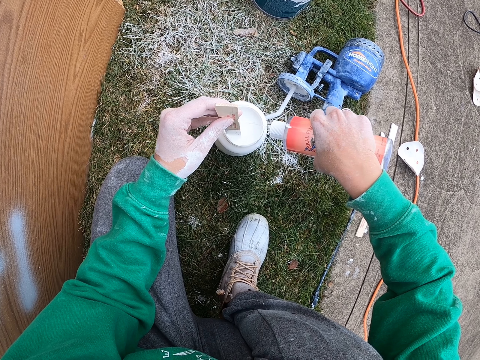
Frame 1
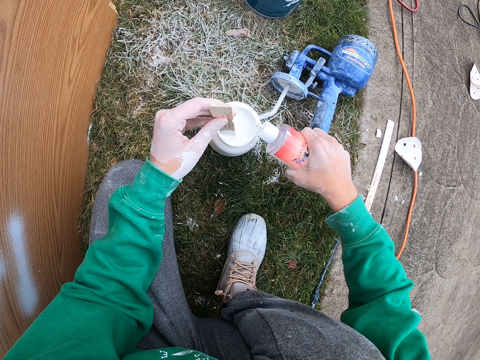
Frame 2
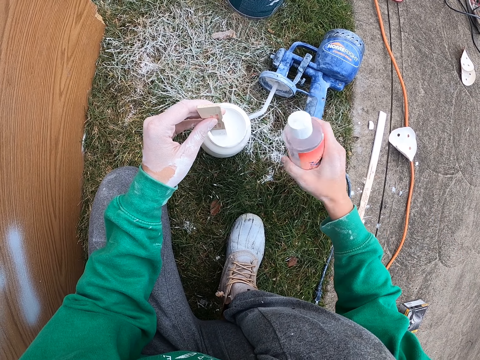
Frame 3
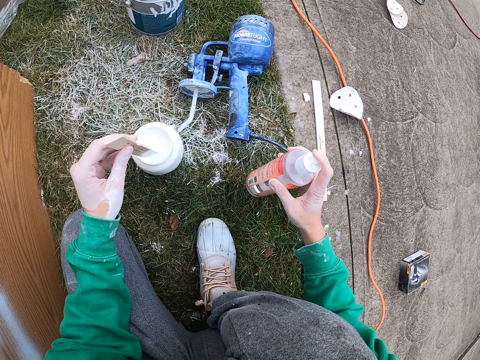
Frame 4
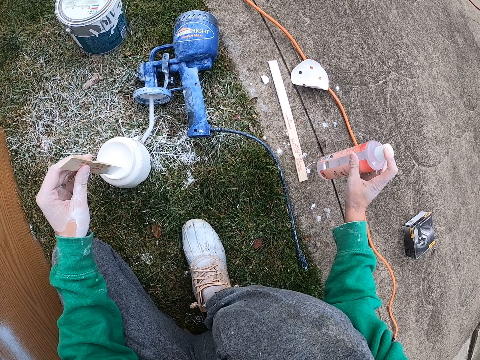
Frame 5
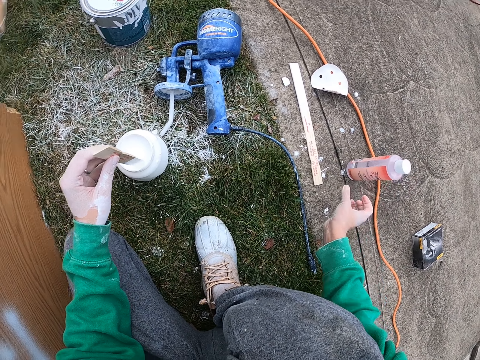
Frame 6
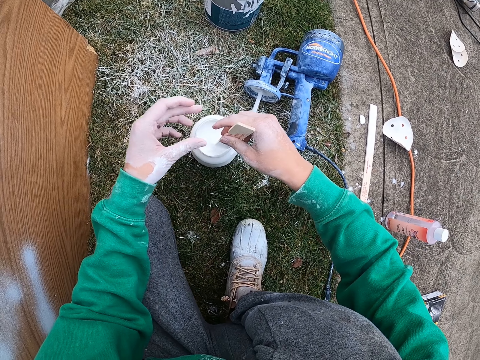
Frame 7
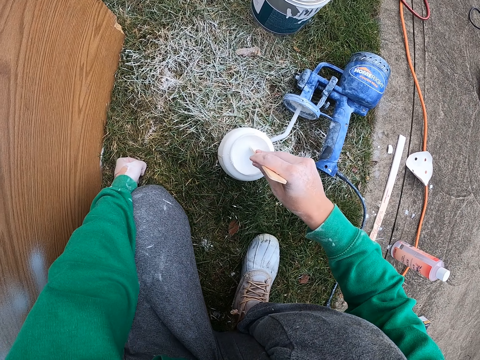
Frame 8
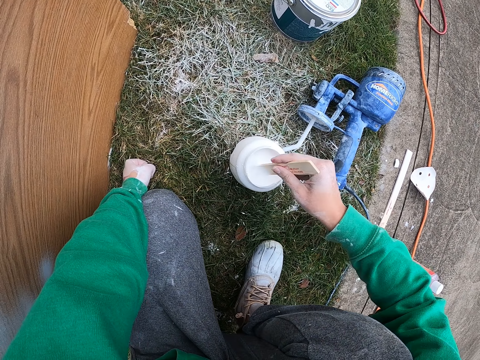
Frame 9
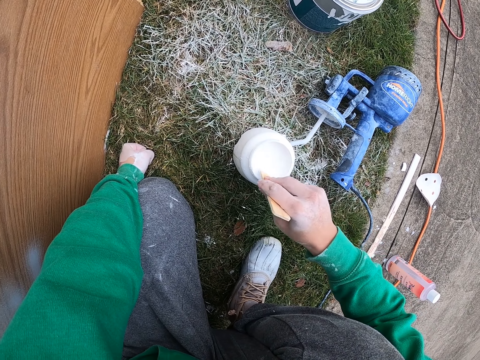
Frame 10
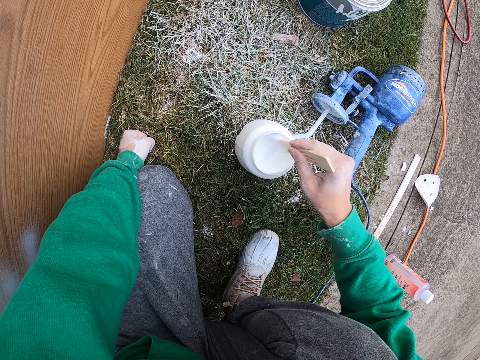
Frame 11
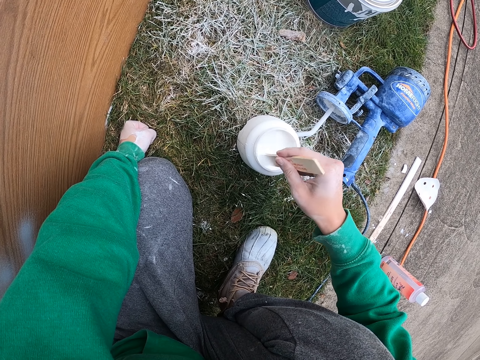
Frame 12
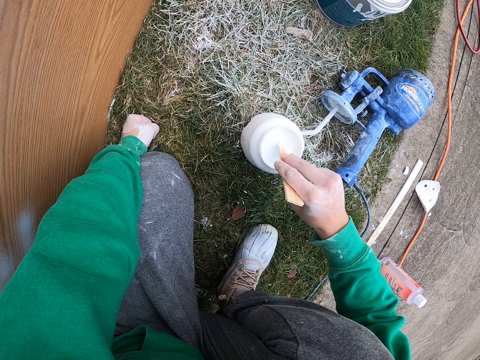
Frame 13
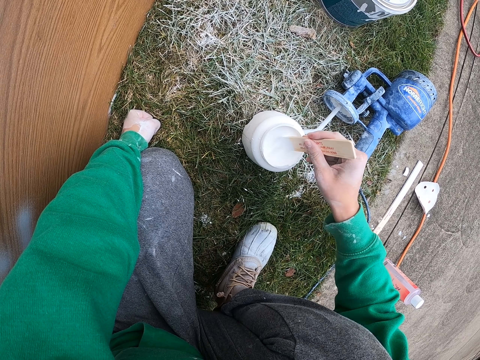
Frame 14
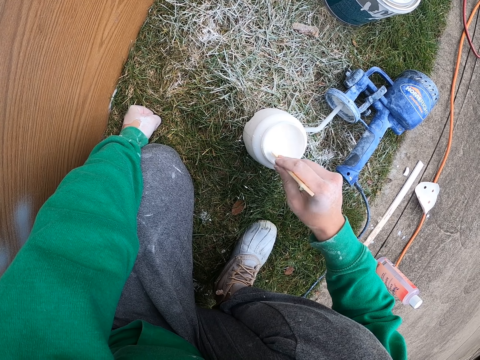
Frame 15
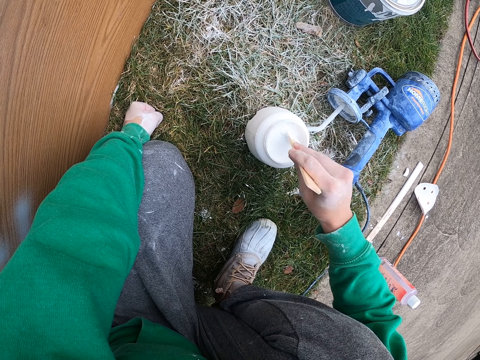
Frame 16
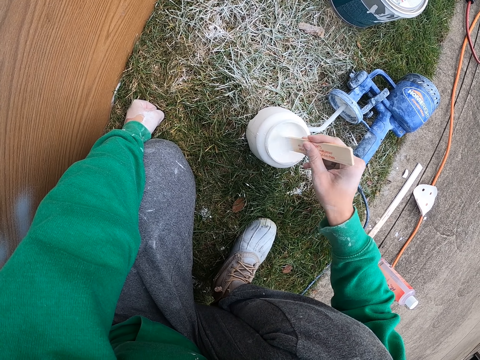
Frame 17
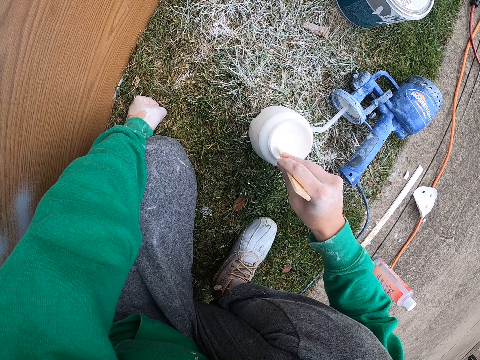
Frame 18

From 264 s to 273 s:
The camera wearer places the bottle down. They close the bottle top. They place a hand on the ground. They stir the paint with the wooden piece.

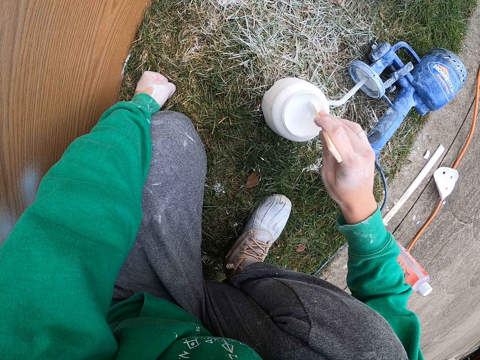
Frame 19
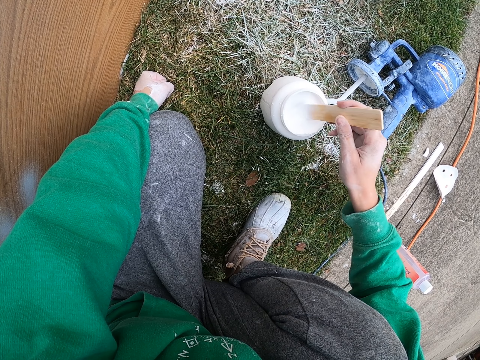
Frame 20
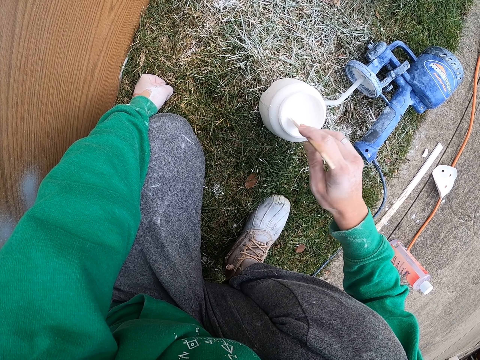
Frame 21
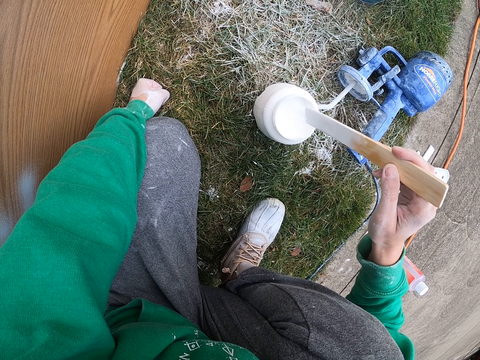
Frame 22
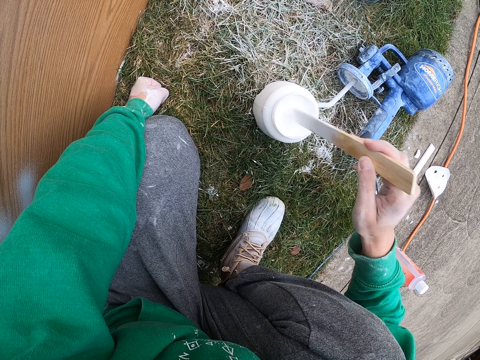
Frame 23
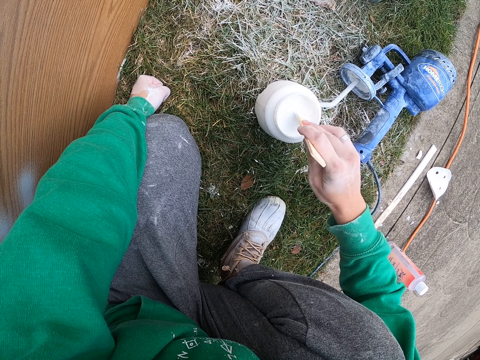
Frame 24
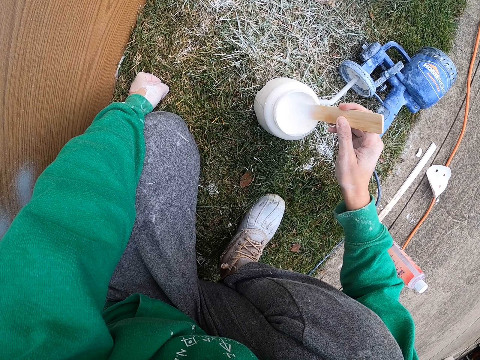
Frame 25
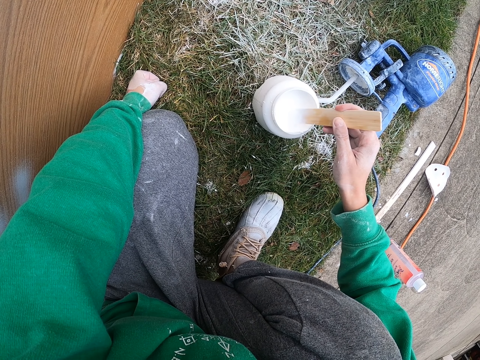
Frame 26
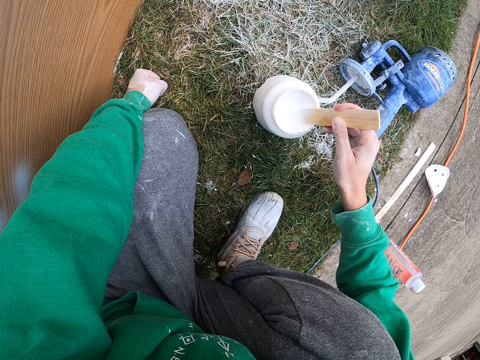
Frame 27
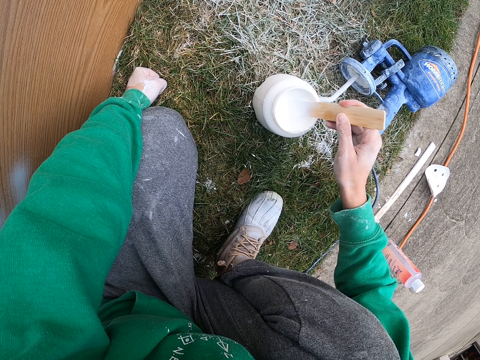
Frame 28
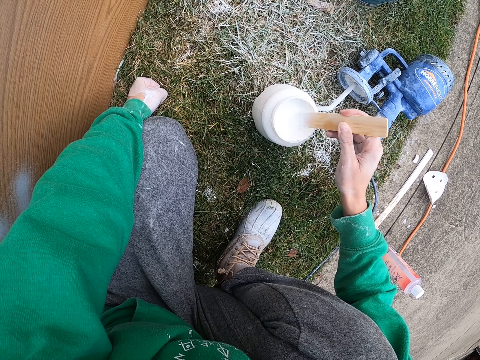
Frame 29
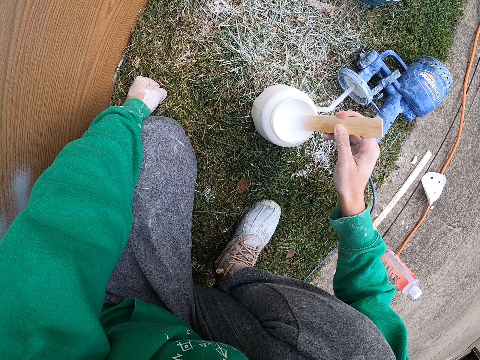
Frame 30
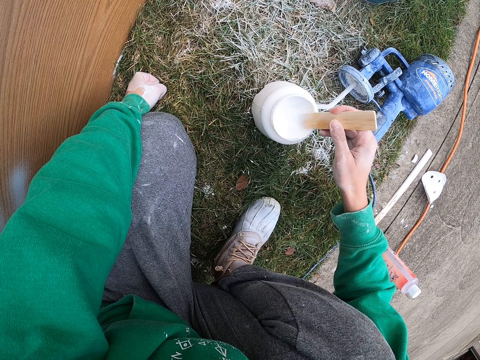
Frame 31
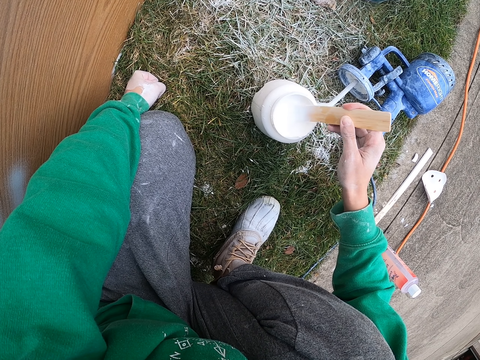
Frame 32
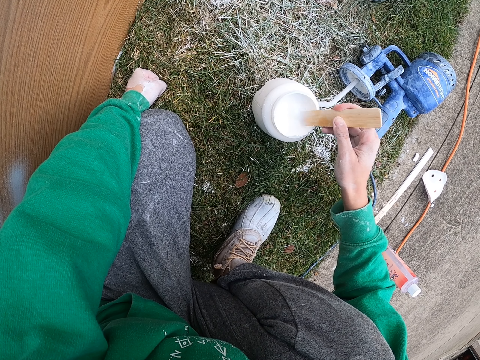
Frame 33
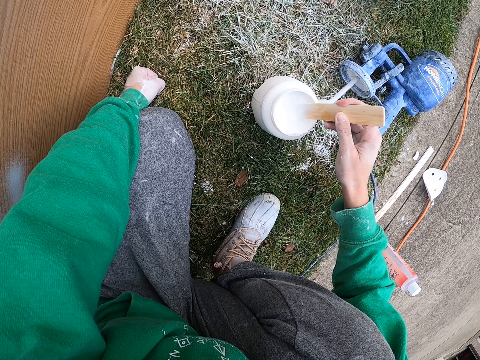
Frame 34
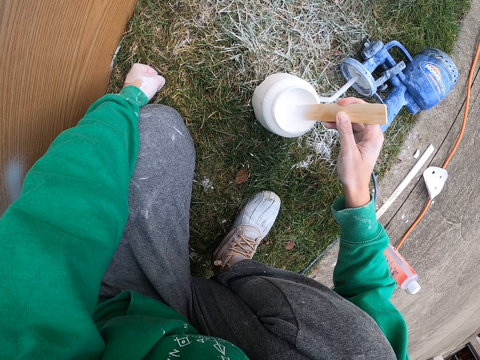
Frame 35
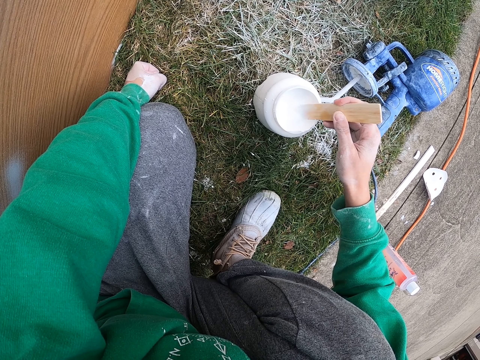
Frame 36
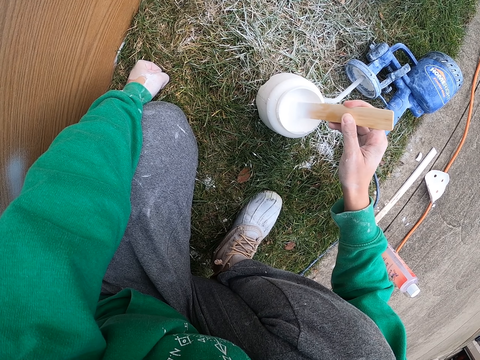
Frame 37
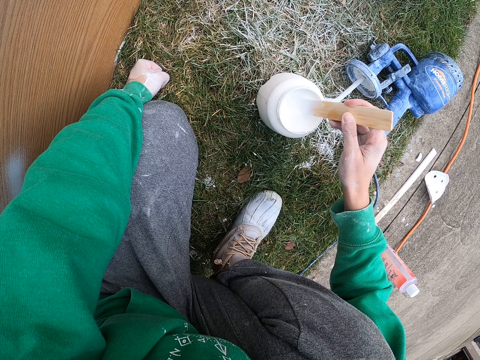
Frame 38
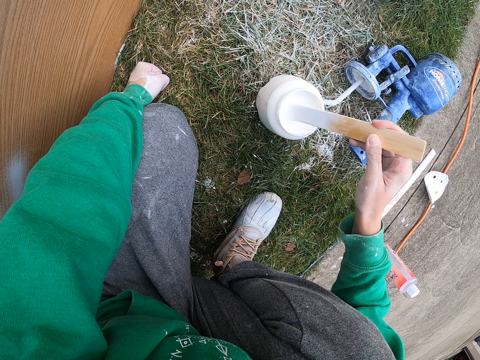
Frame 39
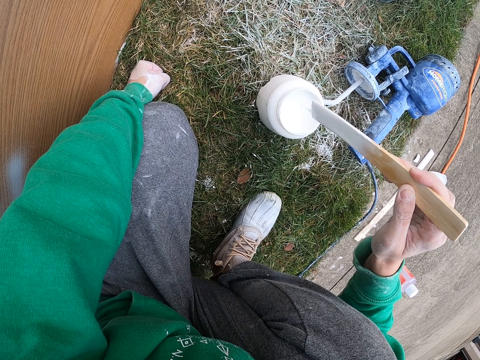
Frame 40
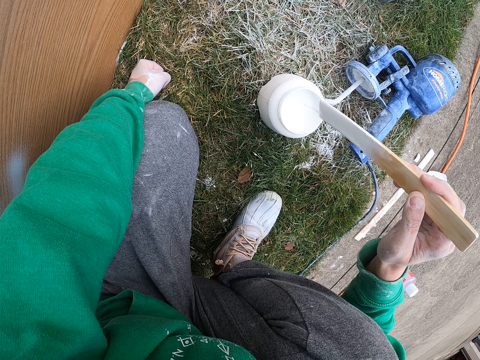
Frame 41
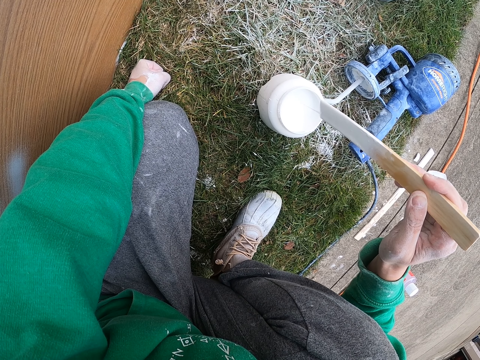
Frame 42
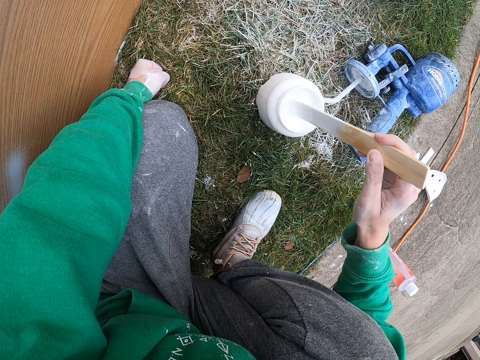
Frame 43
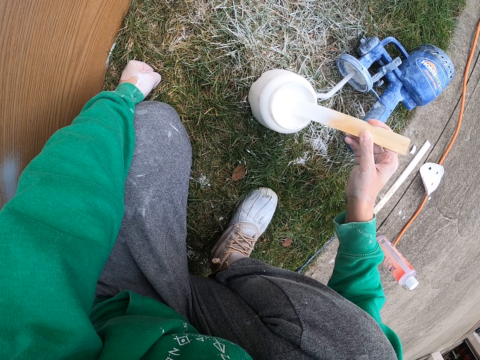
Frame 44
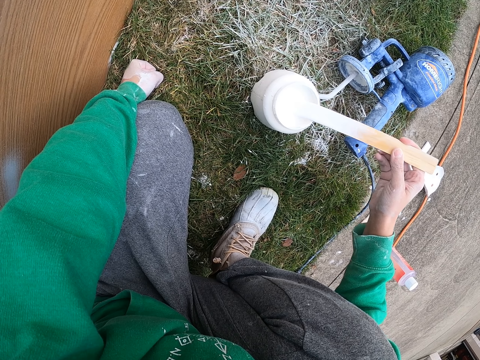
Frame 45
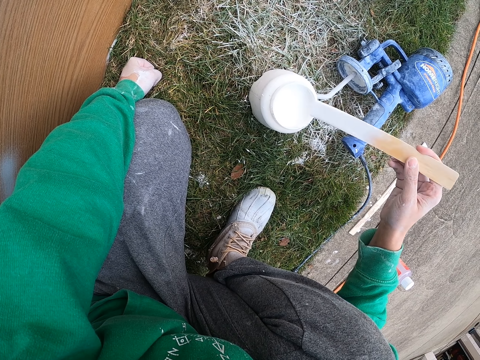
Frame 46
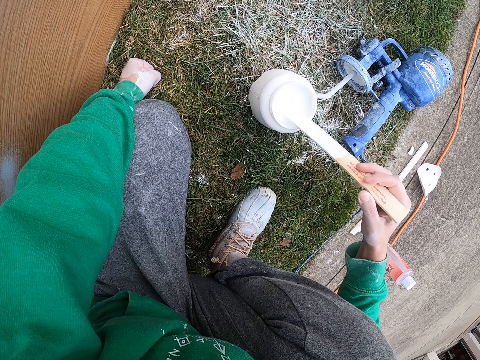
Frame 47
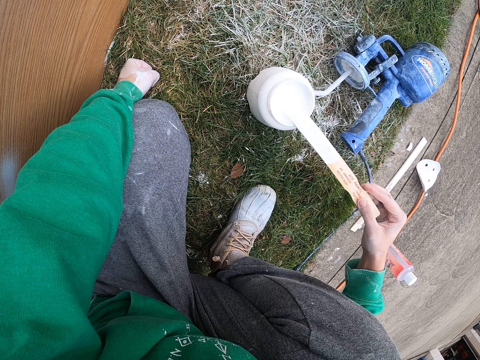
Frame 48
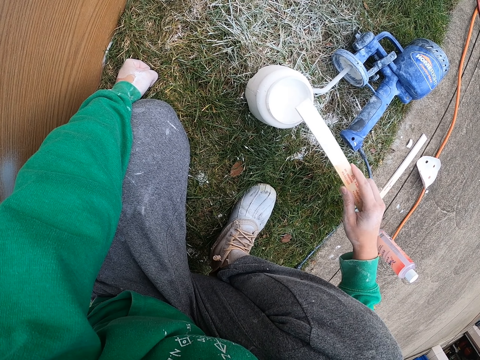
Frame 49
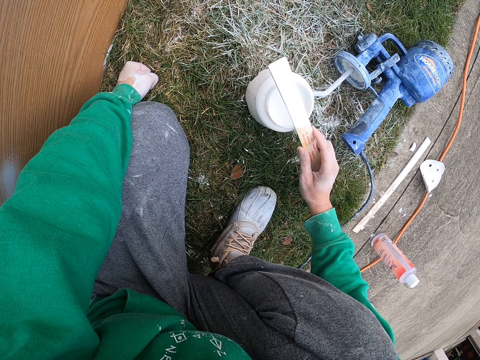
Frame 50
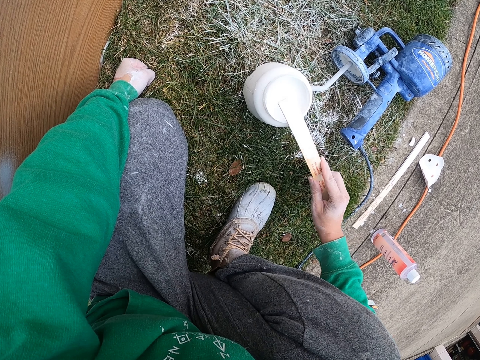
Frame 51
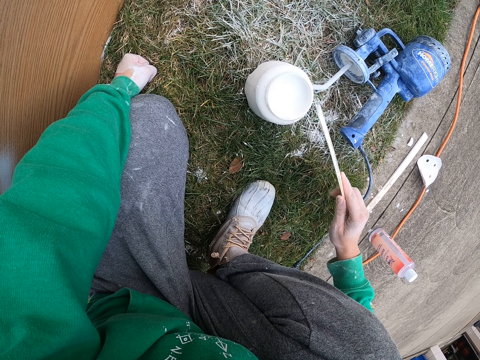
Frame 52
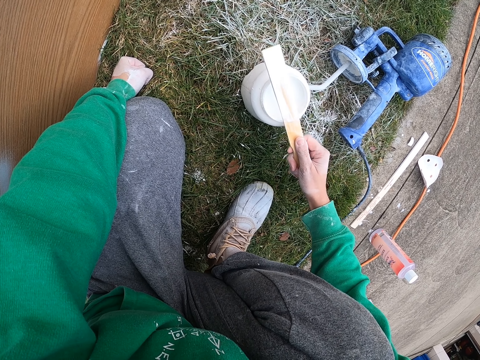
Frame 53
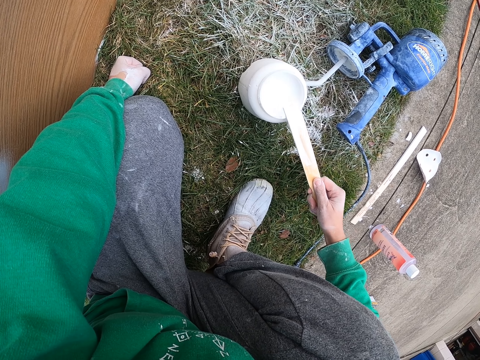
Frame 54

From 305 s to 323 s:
The camera wearer stares at the wooden piece. They stir the paint with the wooden piece. They remove the wood stick from the can. They remove paint from the wood stick. They wipe off paint on the container.
